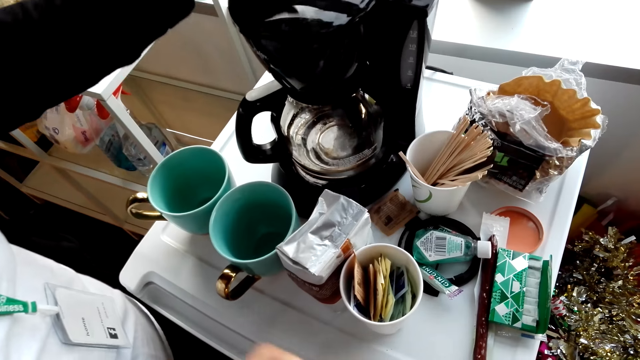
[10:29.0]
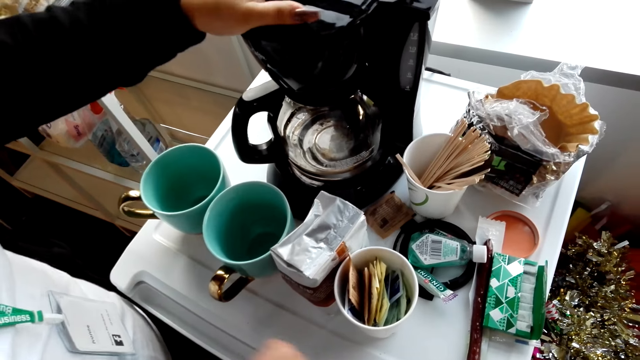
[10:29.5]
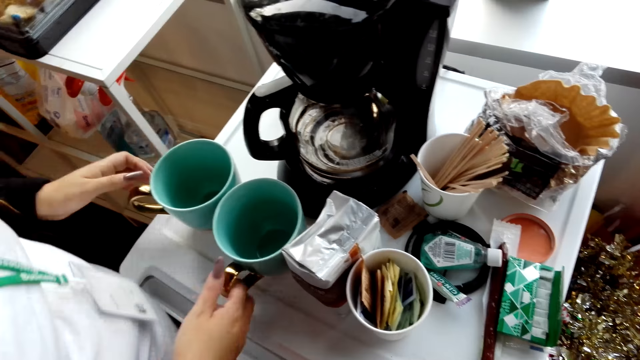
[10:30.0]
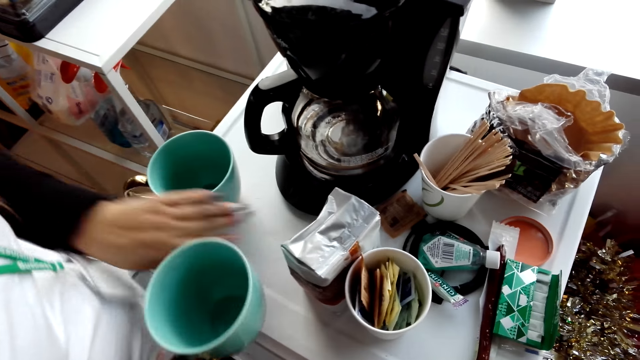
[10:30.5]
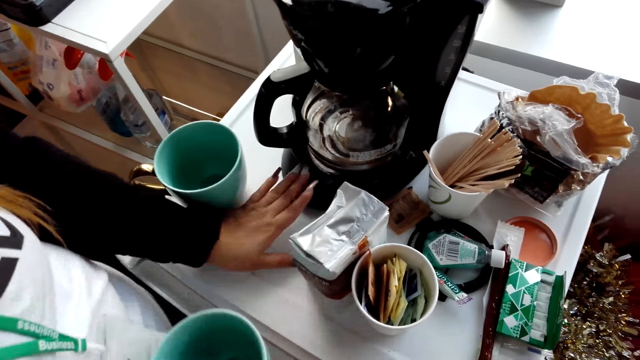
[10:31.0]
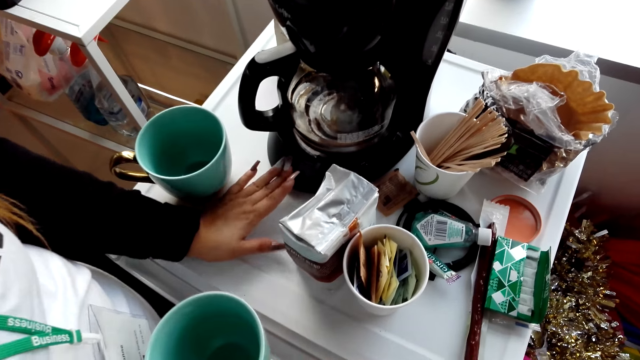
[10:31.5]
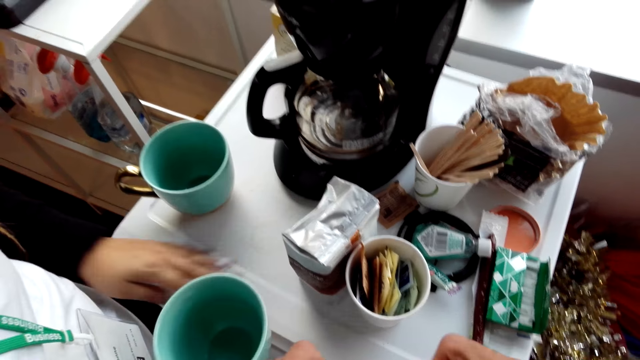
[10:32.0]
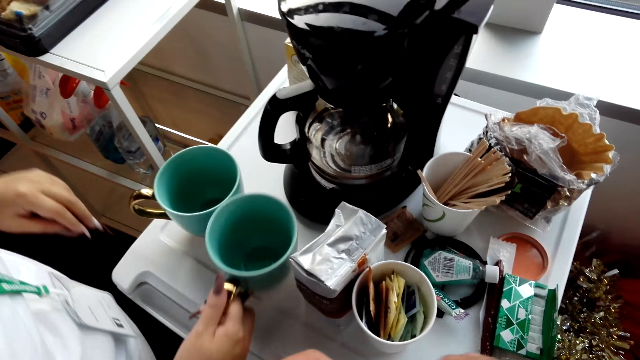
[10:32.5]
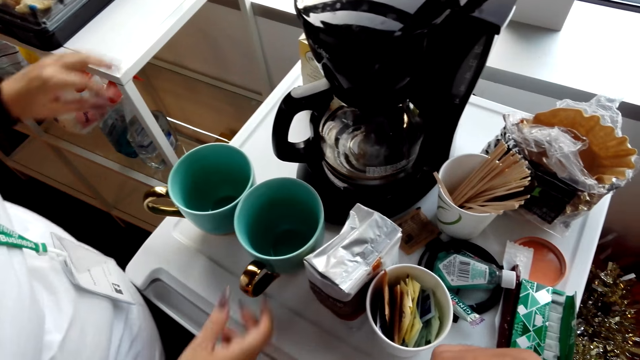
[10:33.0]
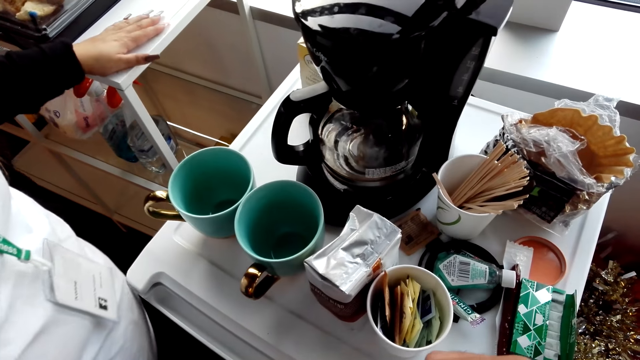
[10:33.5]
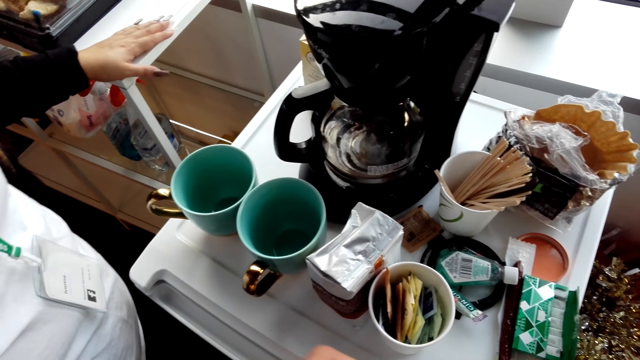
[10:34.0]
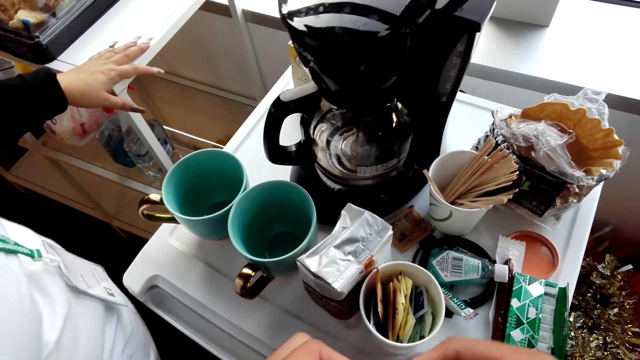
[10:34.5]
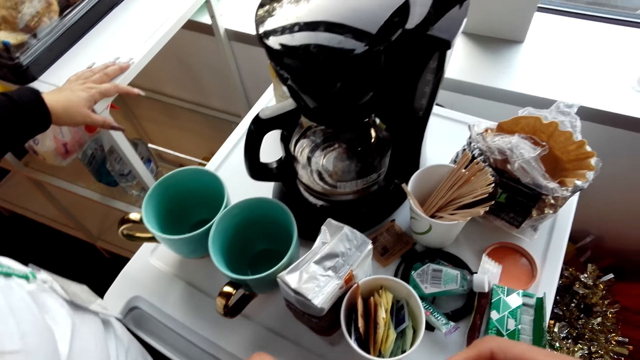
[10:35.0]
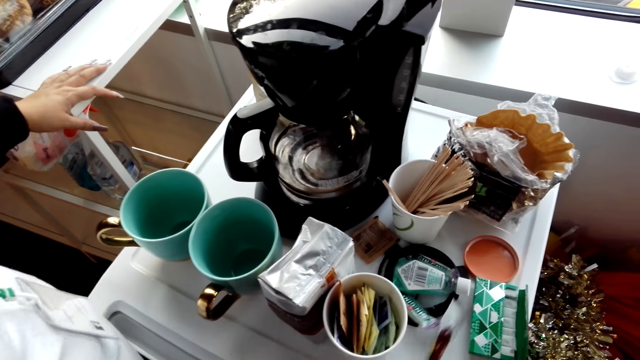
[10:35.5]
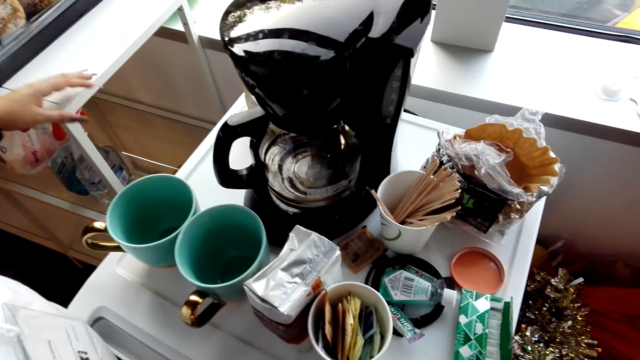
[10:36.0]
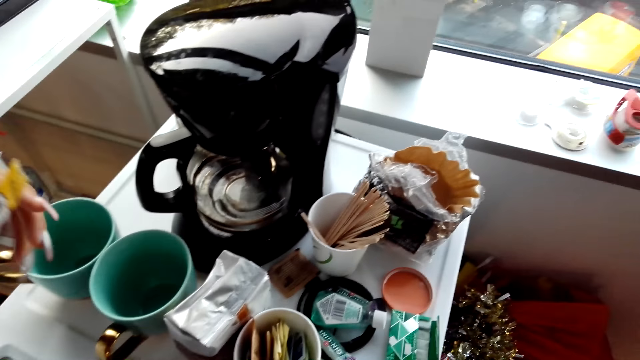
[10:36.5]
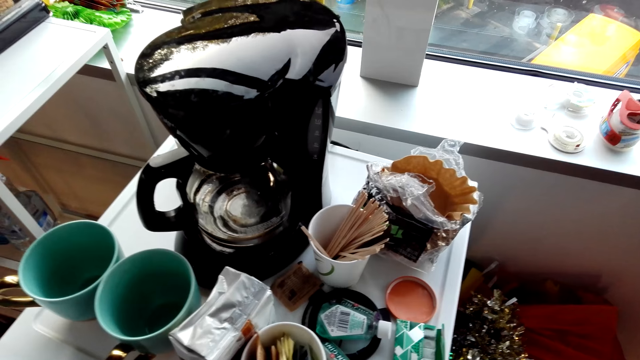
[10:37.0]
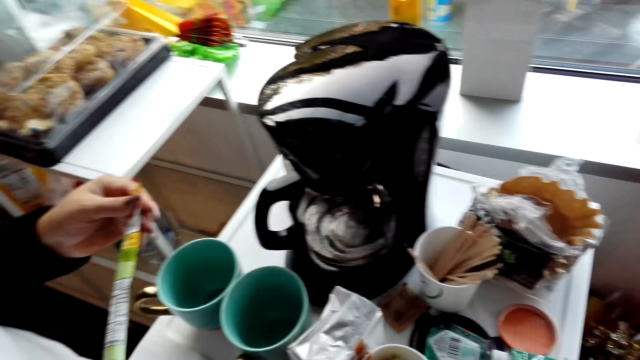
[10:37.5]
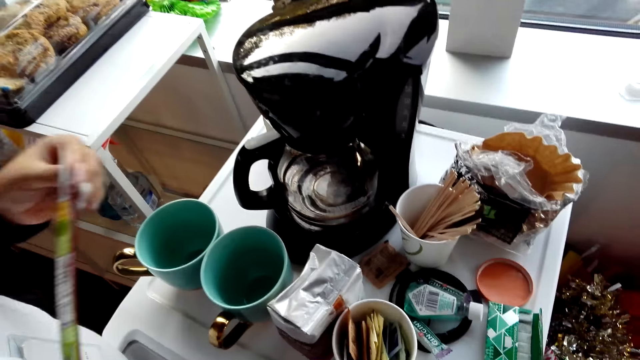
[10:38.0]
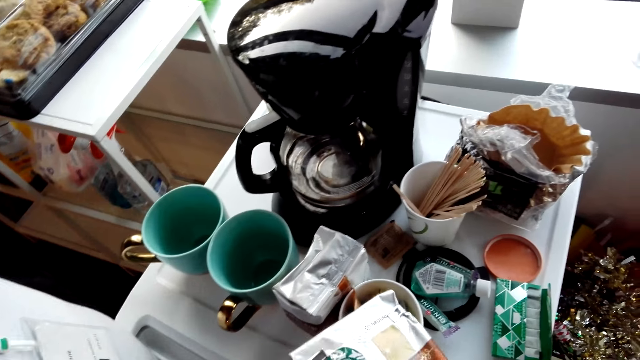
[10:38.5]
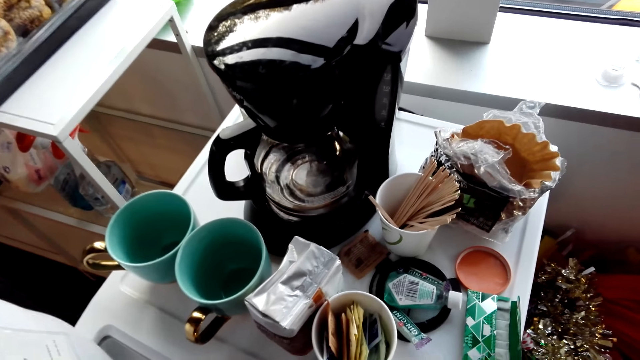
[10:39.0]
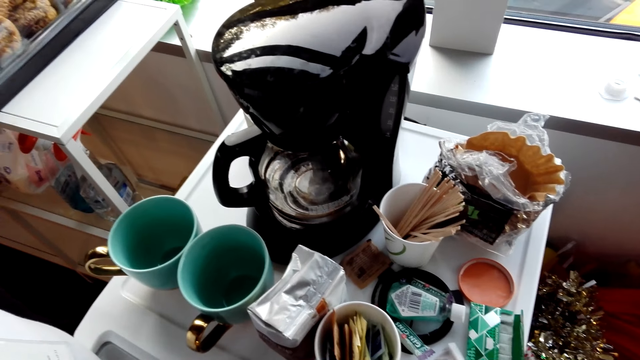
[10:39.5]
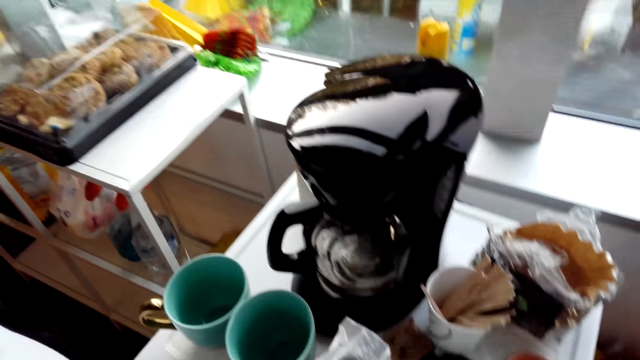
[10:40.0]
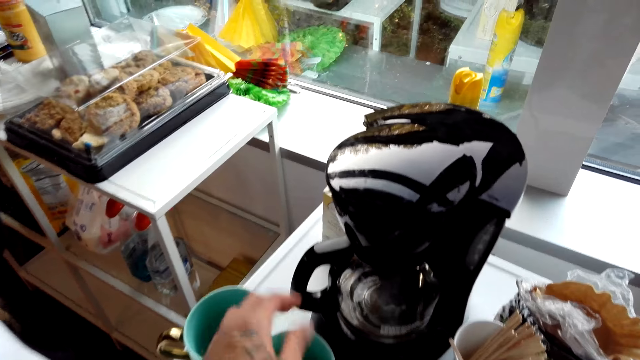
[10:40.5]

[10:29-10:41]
A woman closes the coffee maker, takes a cup and wipes the coffee maker. The woman puts the cup on the table and touches the table. The camera wearer talks to the woman. The woman holds a sachet of something. The camera wearer holds the coffee.

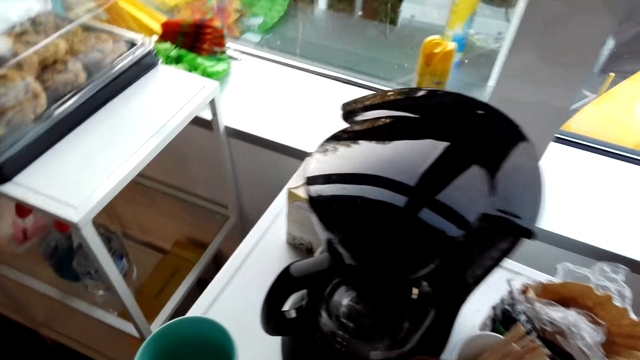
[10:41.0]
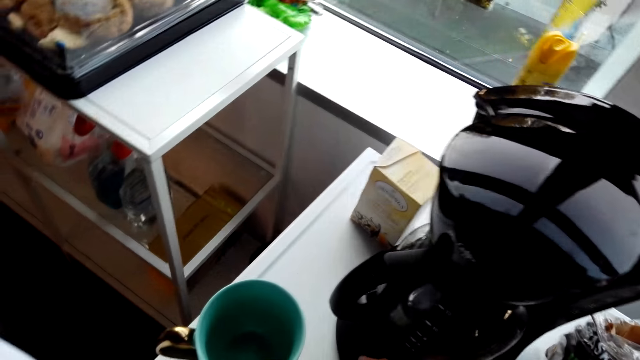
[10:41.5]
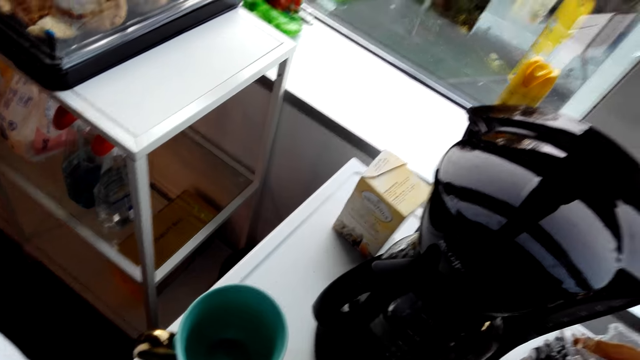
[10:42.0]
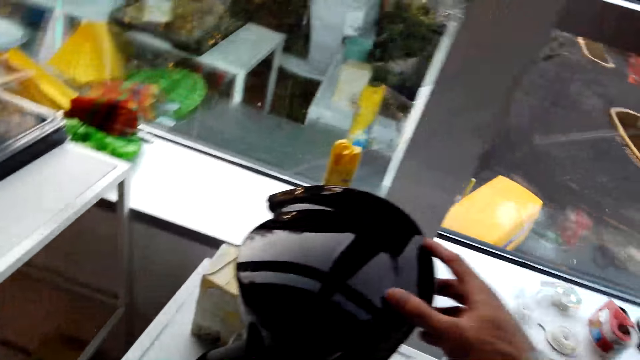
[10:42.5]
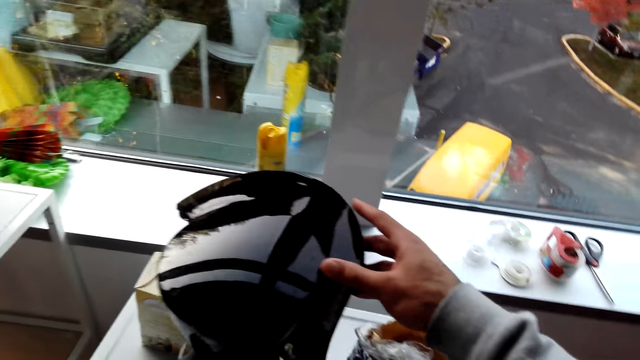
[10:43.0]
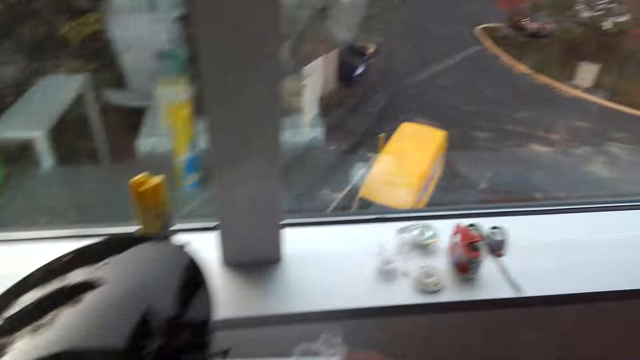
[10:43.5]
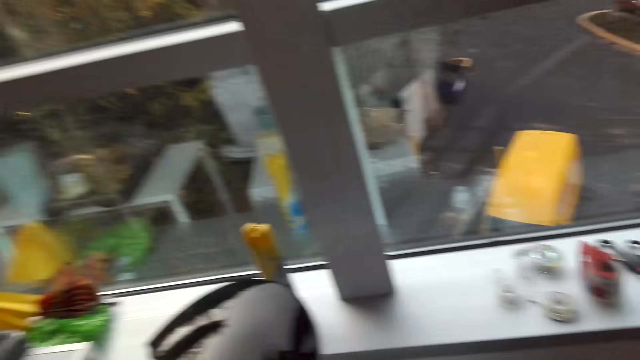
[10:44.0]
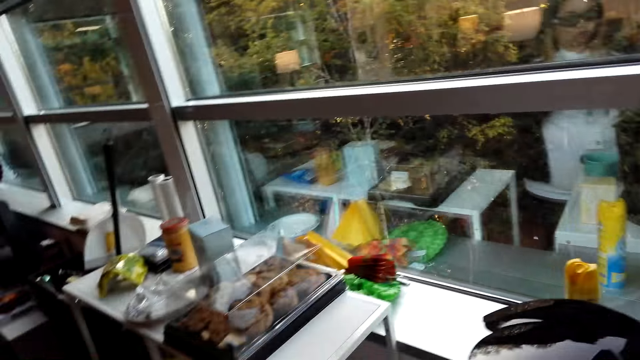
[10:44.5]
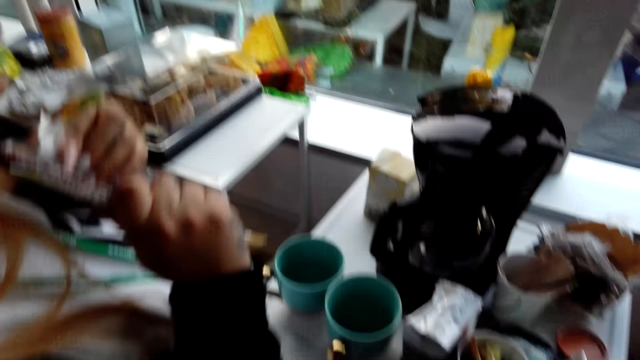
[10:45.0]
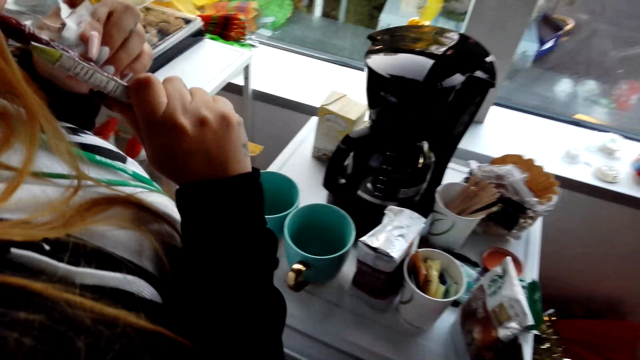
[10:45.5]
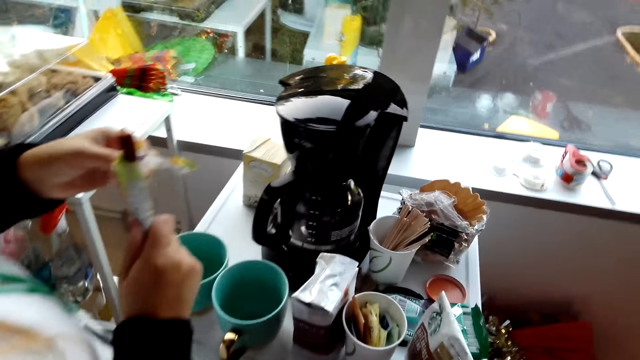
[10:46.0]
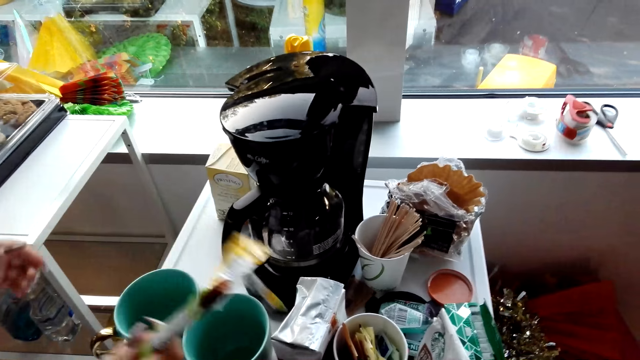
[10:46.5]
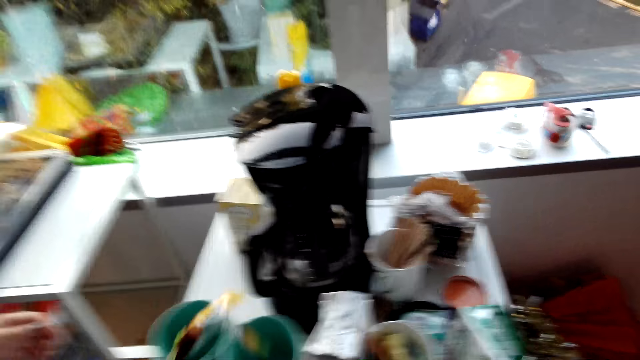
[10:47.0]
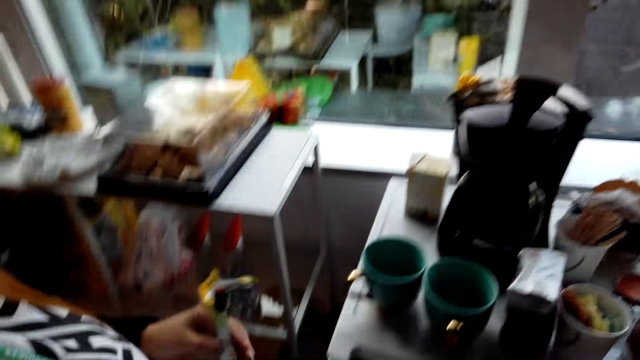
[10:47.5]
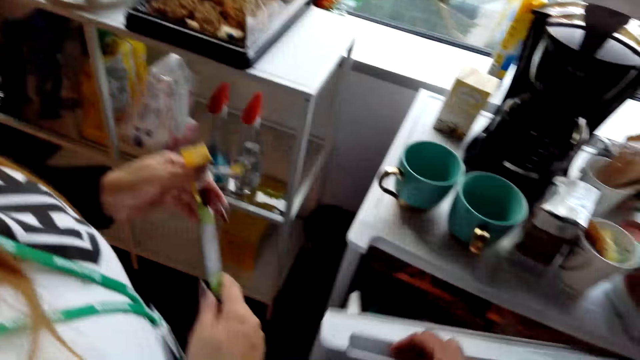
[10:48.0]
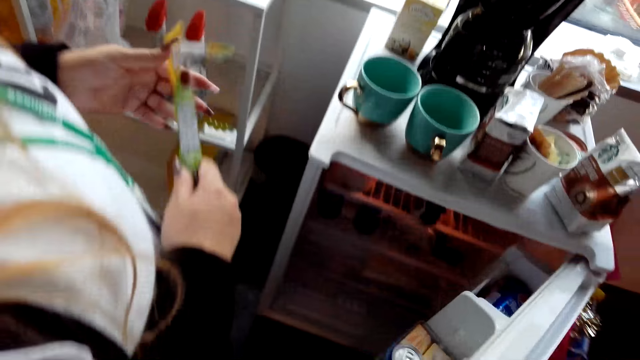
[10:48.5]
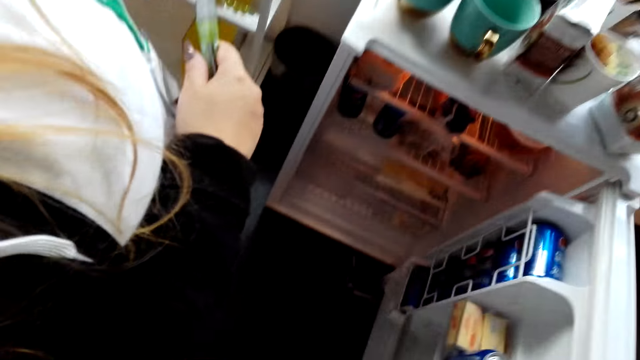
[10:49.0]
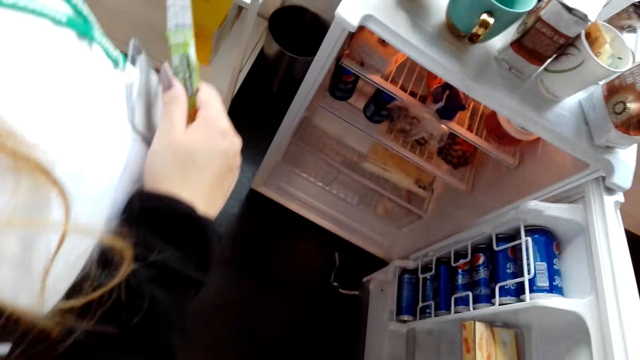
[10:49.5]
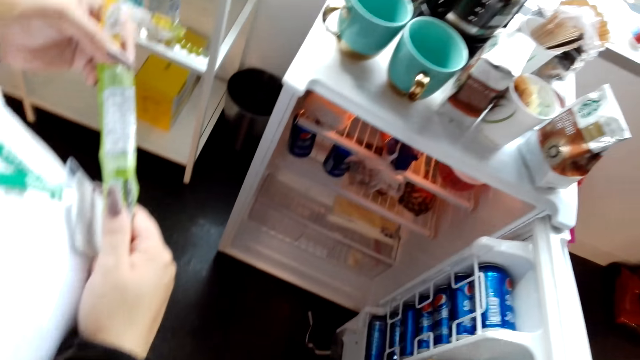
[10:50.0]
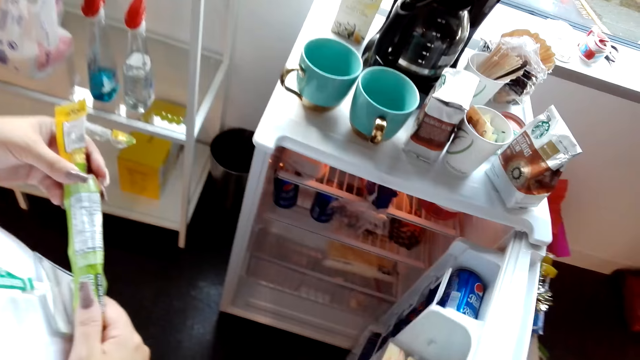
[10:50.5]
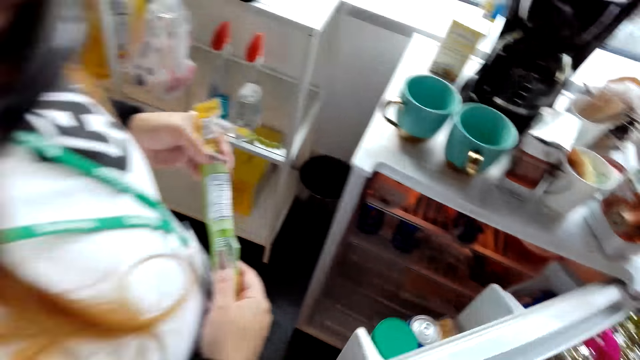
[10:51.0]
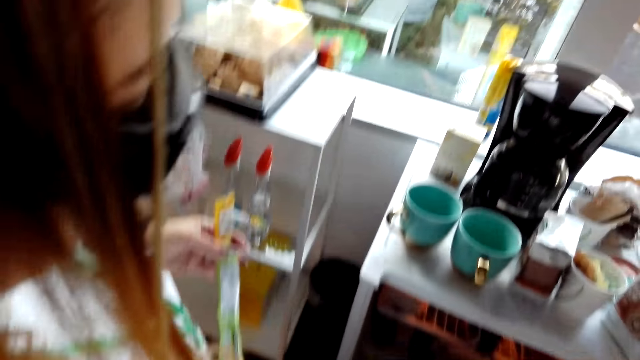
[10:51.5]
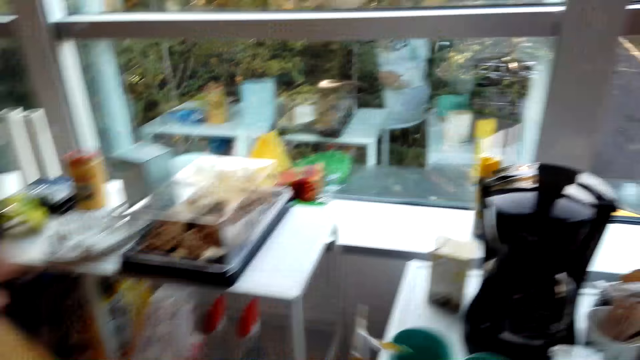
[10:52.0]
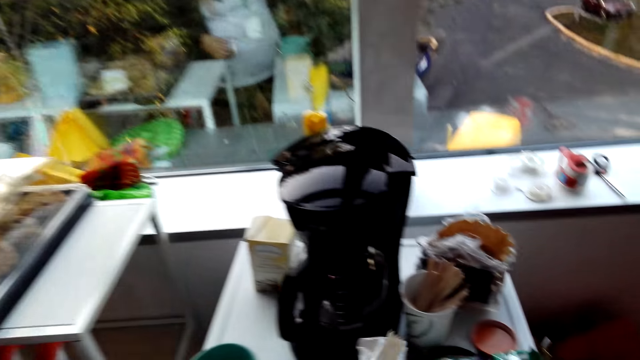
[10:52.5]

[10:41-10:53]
The camera wearer touches the coffee maker with his right hand. A woman eats a chocolate. The camera wearer opens the fridge with his right hand. He looks in the fridge. He closes the fridge with his left hand.
